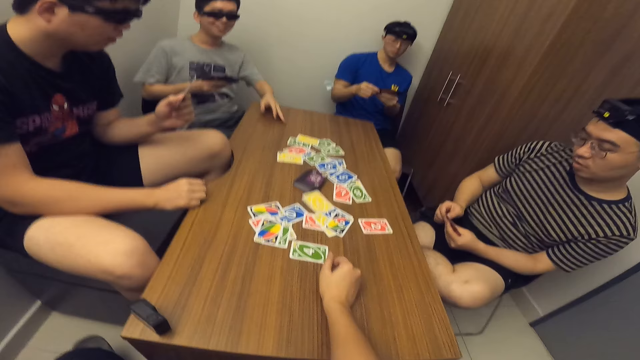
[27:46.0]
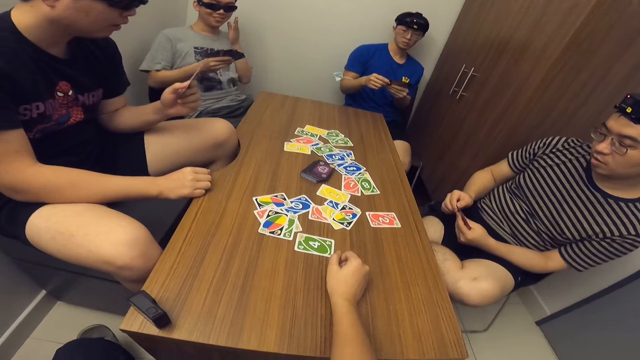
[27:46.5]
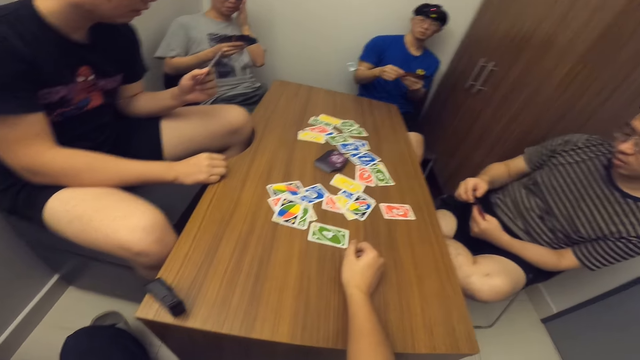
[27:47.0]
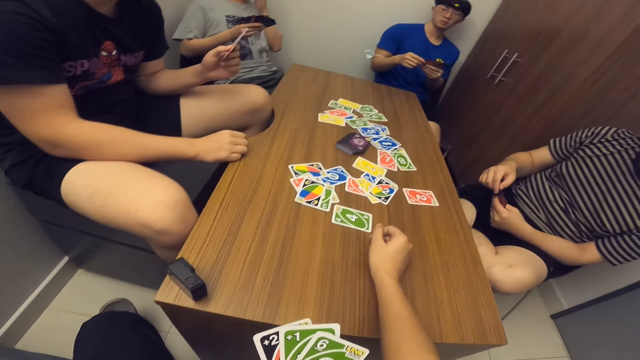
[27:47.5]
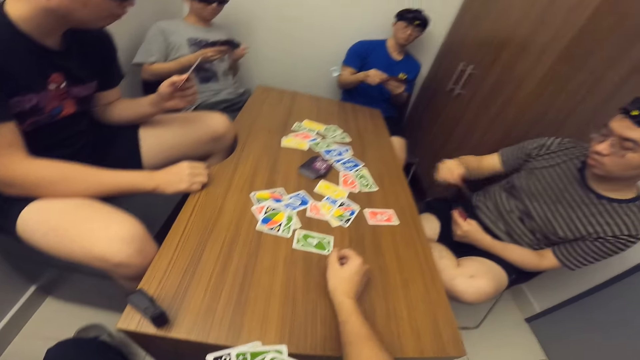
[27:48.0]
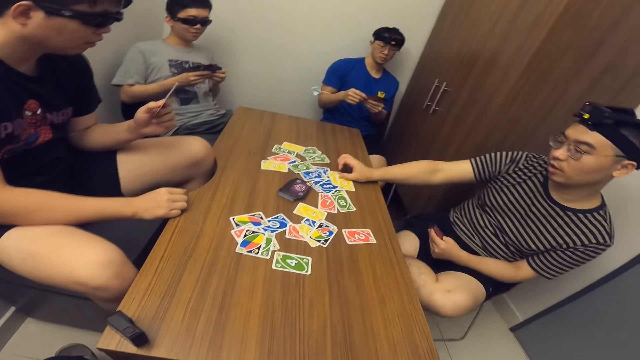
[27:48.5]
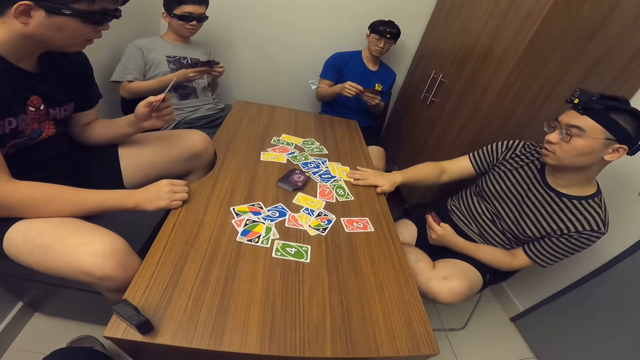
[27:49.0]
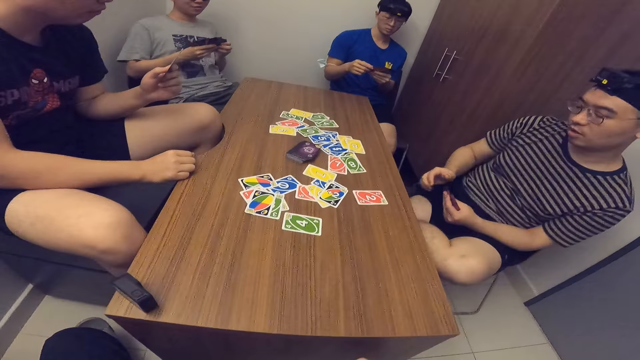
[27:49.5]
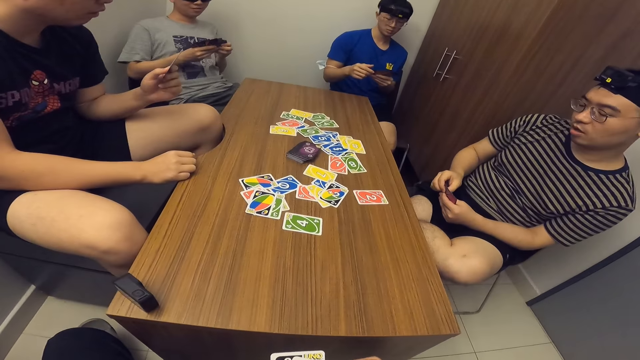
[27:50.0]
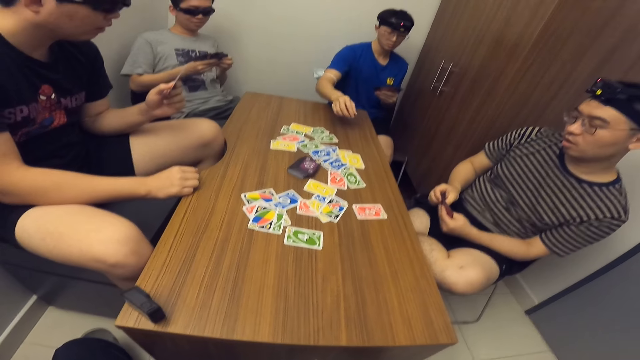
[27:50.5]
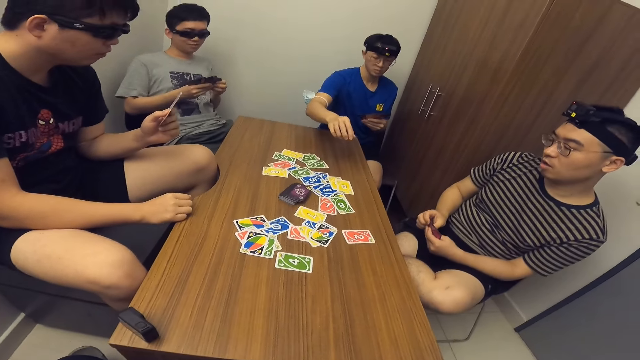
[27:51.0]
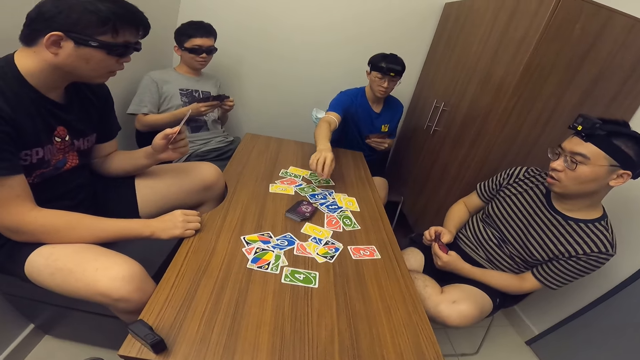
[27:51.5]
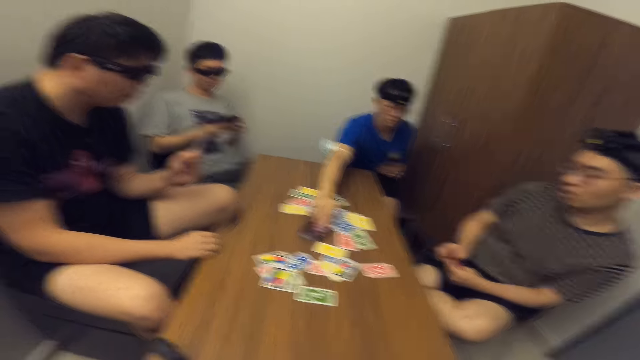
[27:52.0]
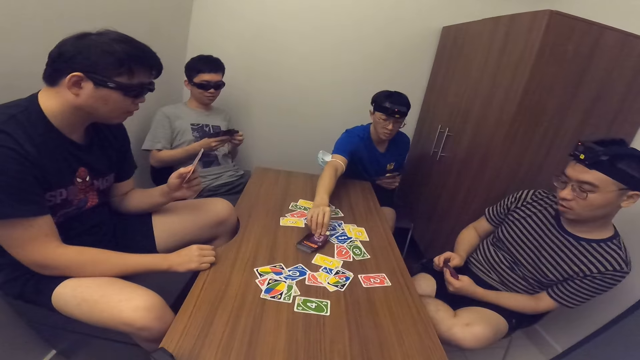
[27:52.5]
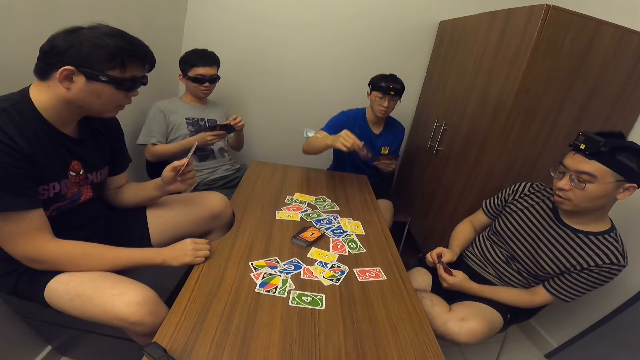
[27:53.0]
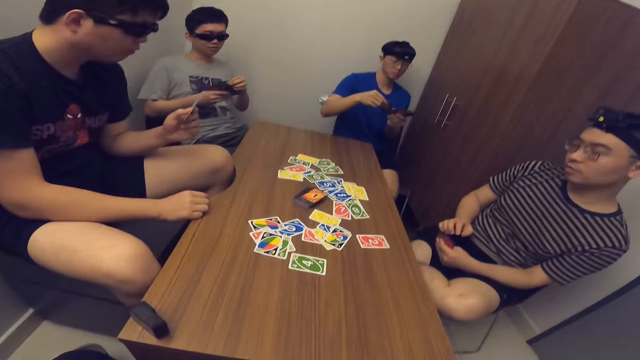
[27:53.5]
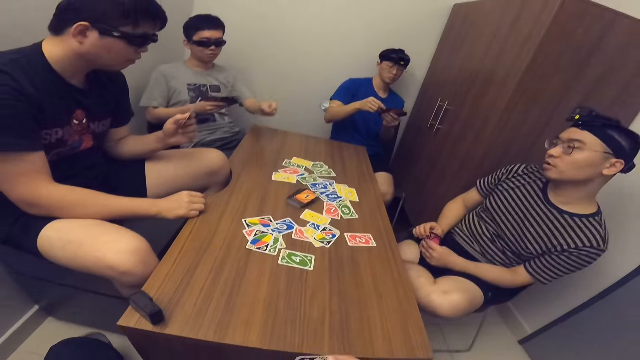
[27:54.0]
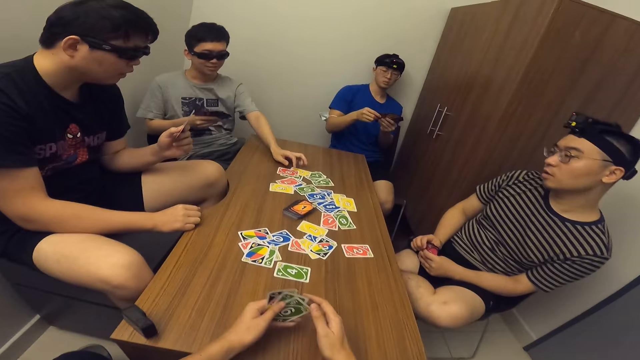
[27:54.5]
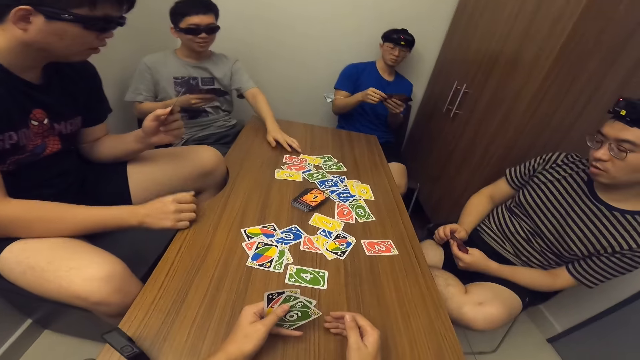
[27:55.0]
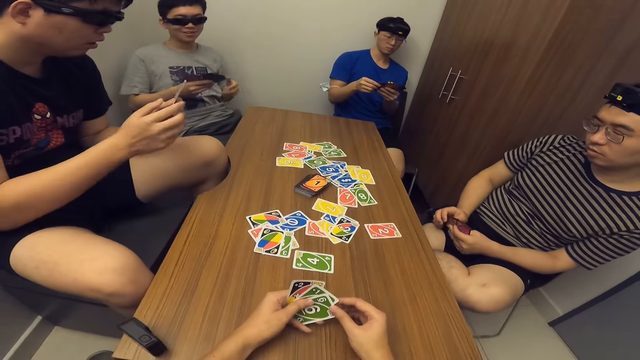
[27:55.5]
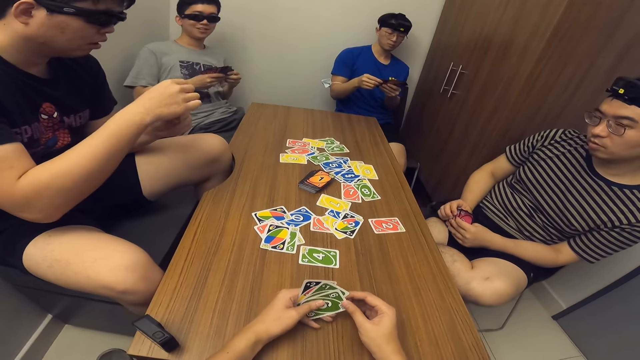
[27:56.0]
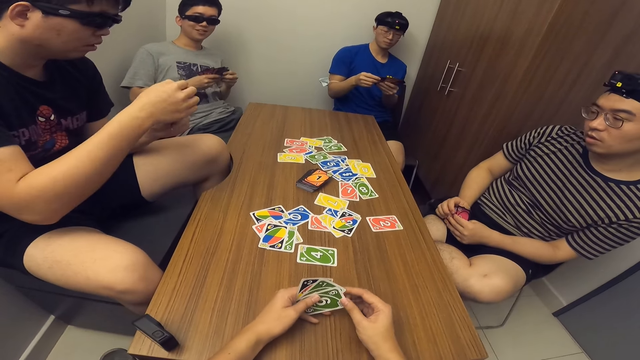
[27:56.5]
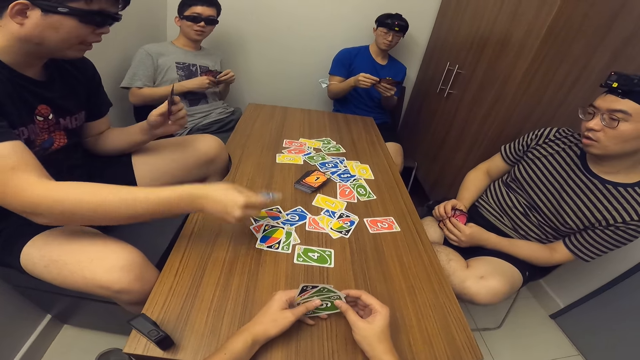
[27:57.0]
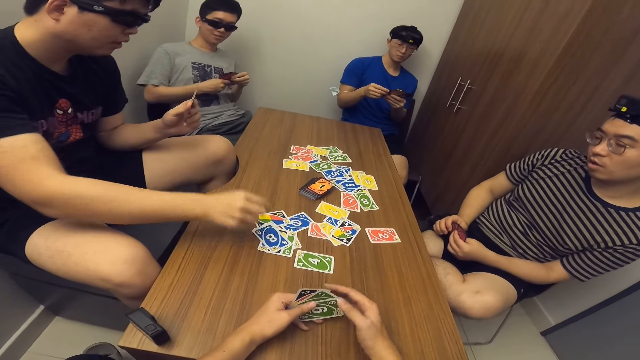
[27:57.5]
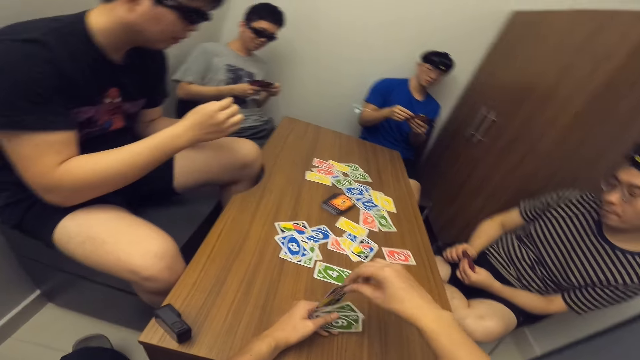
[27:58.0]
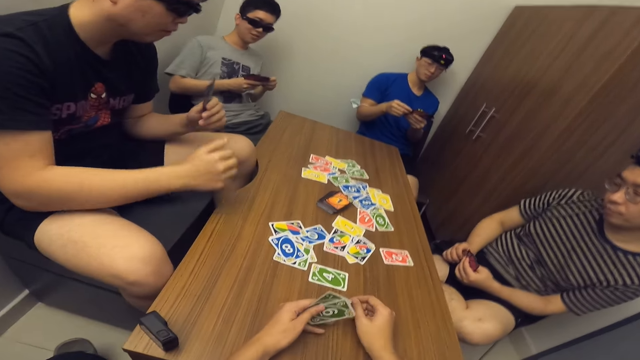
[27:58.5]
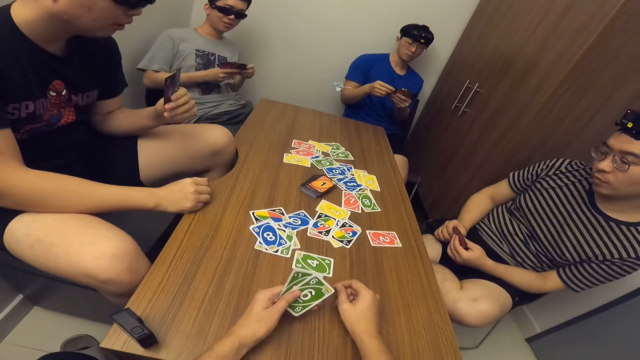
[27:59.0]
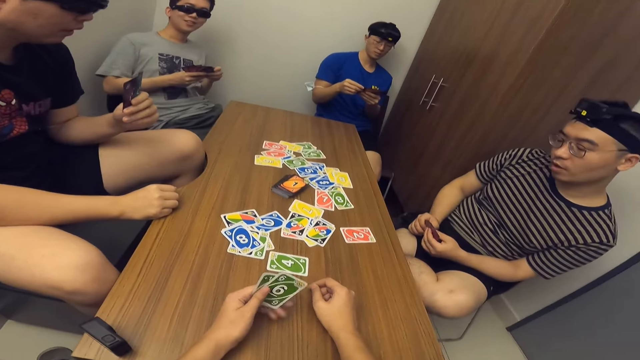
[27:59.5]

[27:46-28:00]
The camera wearer drops a card on the table with his right hand. A man drops two cards on the table with his right hand. Another man picks a card from the deck of cards on the table with his right hand. A third man drops a card on the table with his left hand. The camera wearer places his hands on the table. A fourth man drops a card on the table with his right hand. The camera wearer drops a card on the table with his right hand.

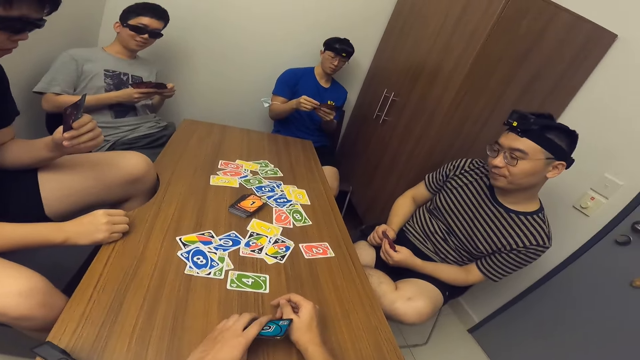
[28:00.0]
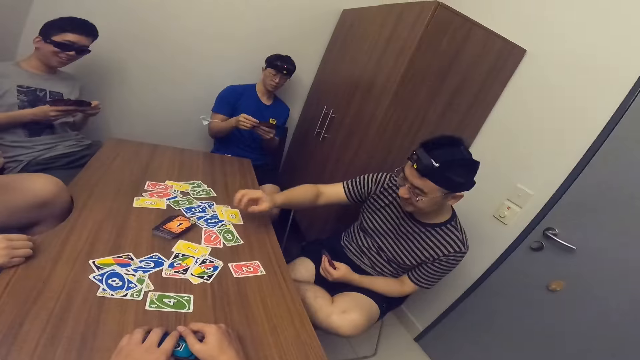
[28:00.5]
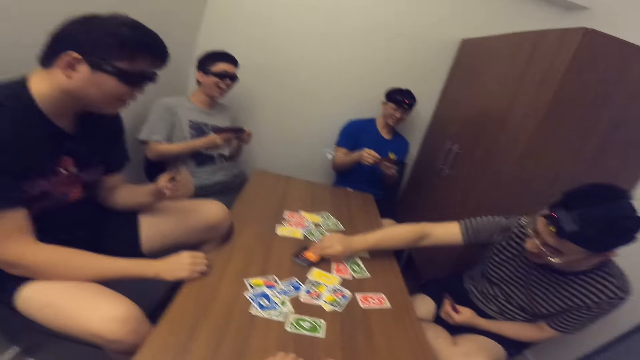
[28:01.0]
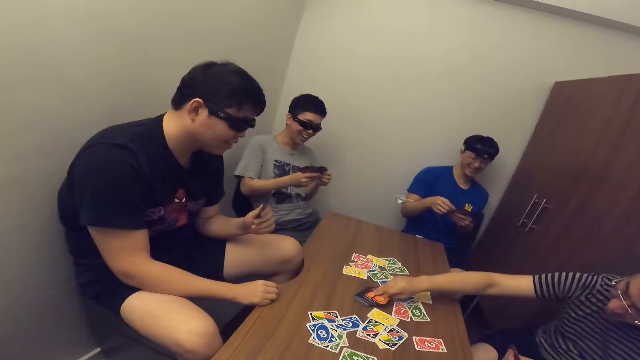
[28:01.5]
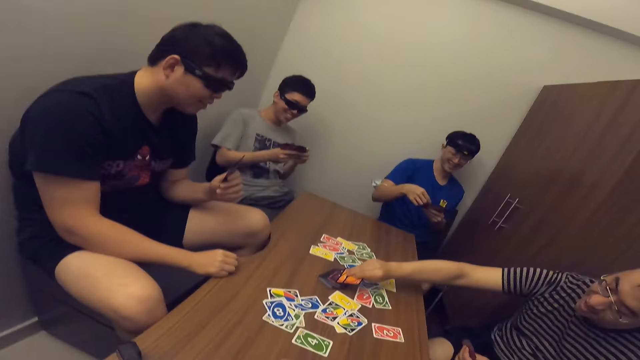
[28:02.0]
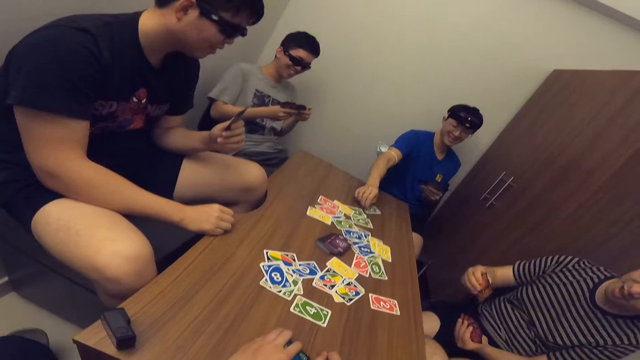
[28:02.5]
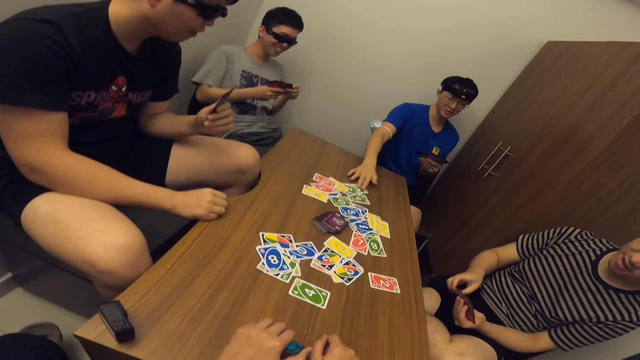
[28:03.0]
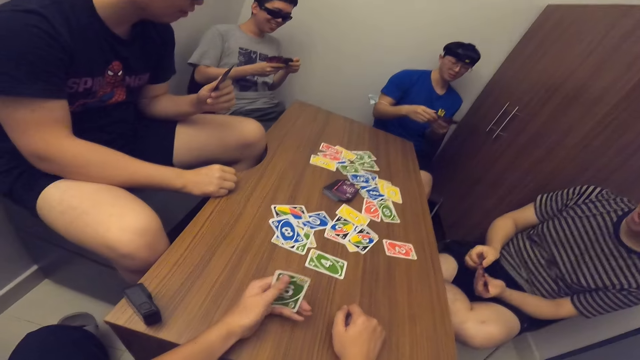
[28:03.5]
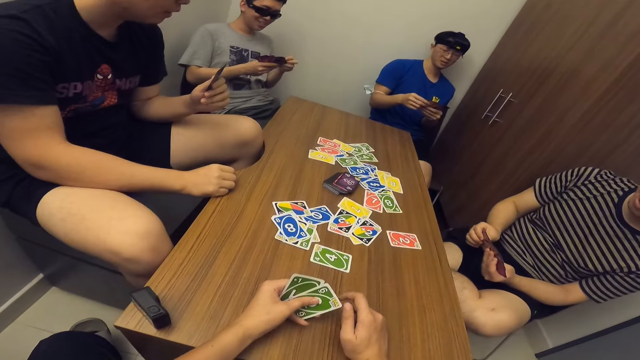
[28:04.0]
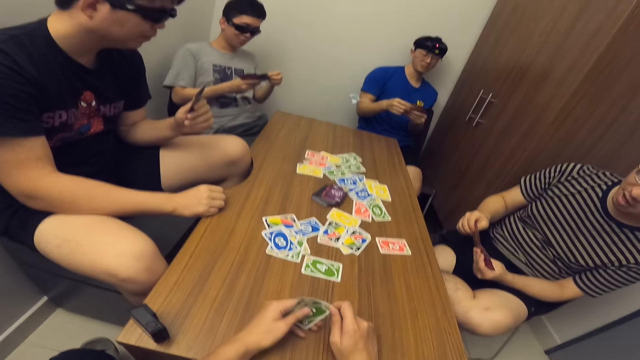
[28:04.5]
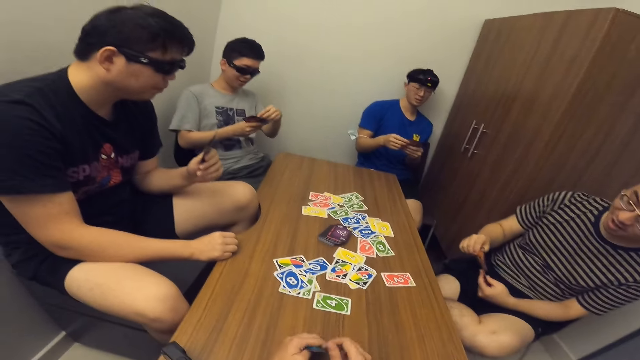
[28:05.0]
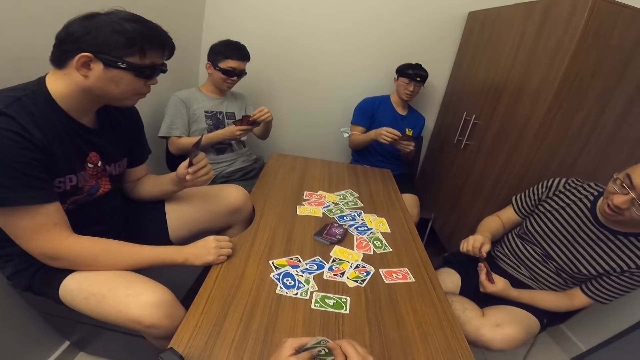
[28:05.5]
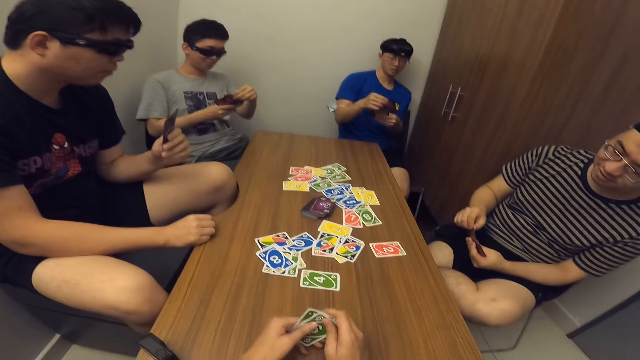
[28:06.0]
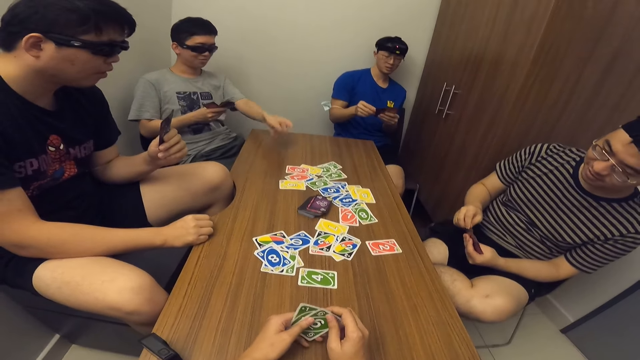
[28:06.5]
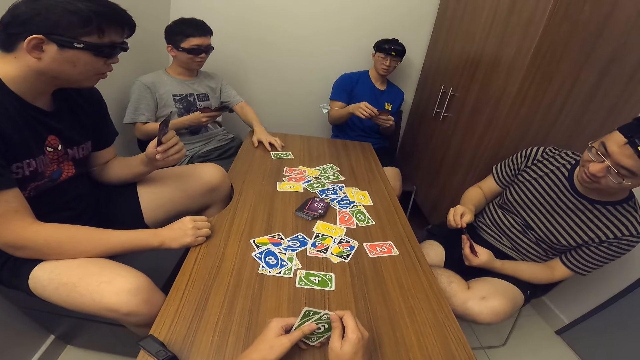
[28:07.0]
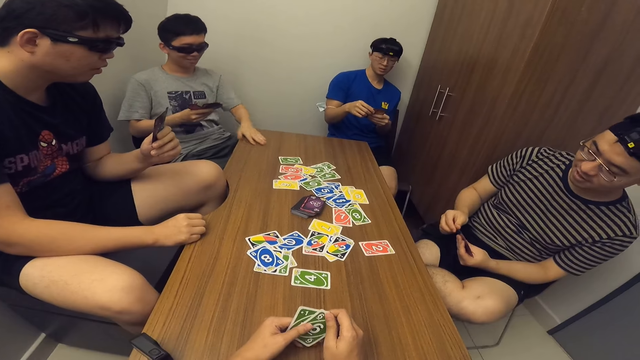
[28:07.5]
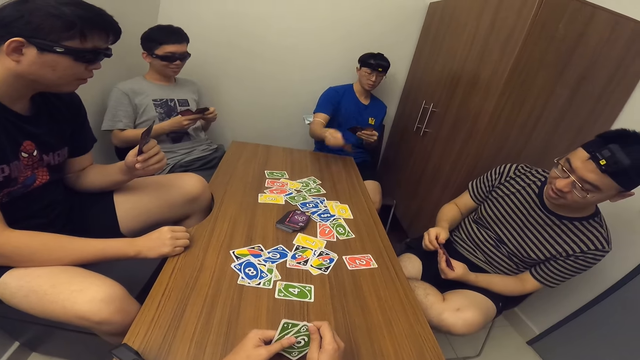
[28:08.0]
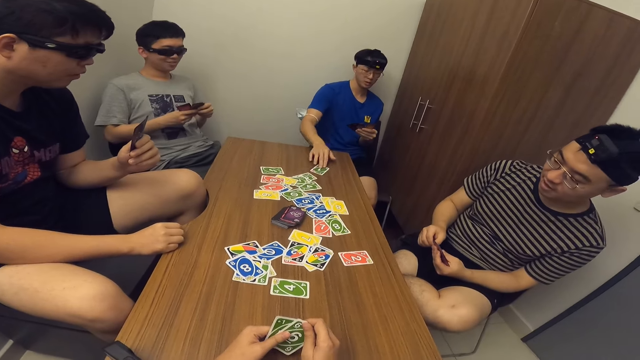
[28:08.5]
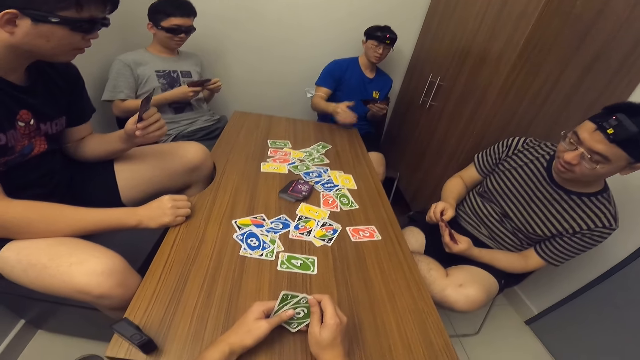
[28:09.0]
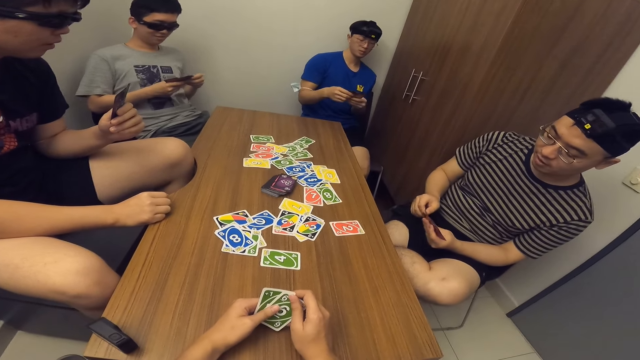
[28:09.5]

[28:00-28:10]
A man picks two cards from the deck of cards on the table with his right hand. Another man drops a card on the table with his right hand. A third man drops a card on the table with his left hand. The second man drops a card on the table with his right hand.
